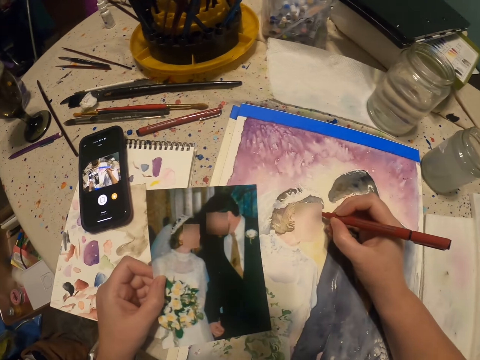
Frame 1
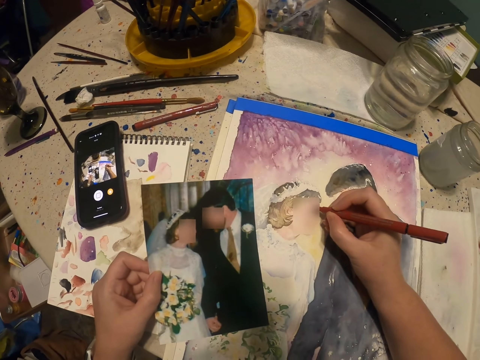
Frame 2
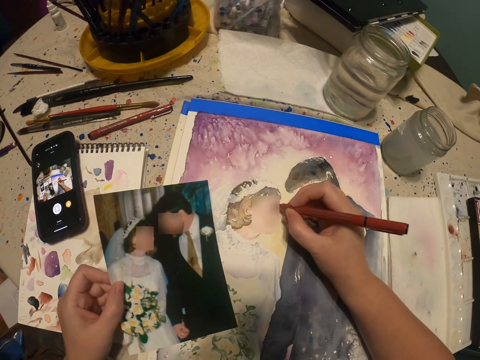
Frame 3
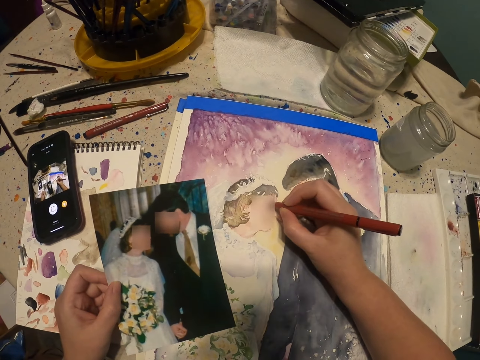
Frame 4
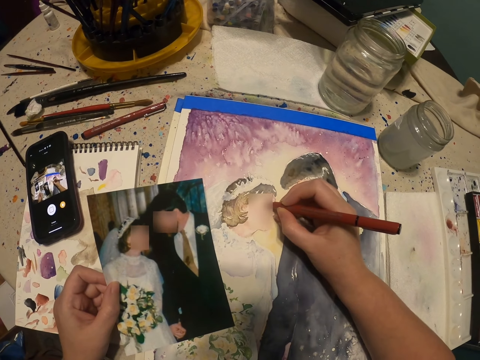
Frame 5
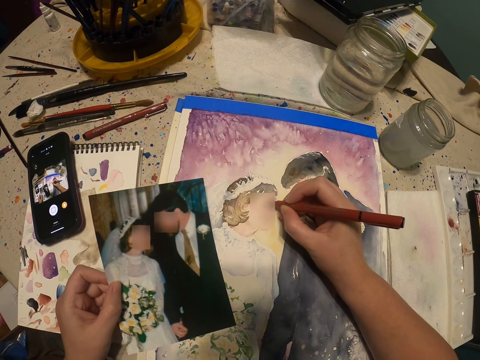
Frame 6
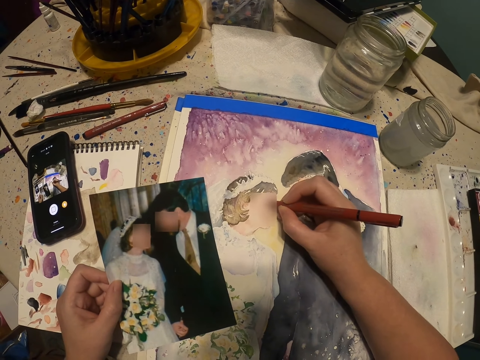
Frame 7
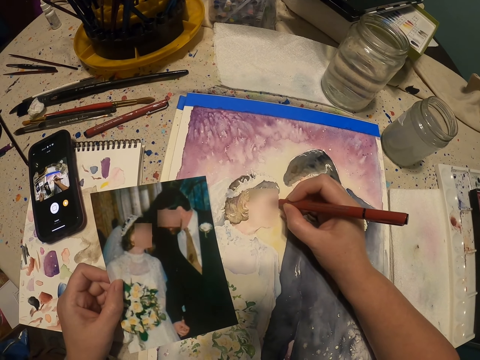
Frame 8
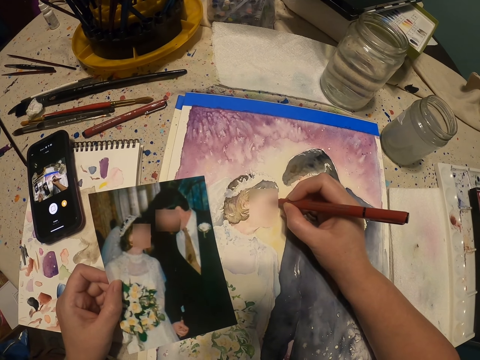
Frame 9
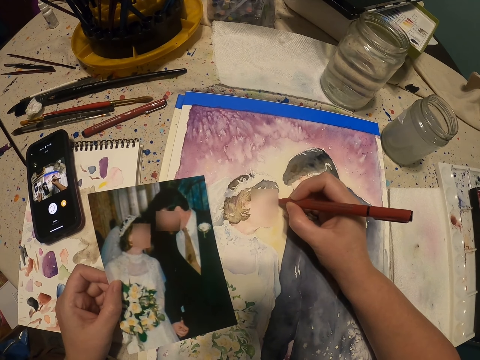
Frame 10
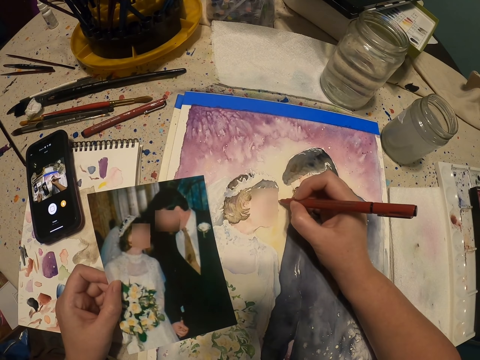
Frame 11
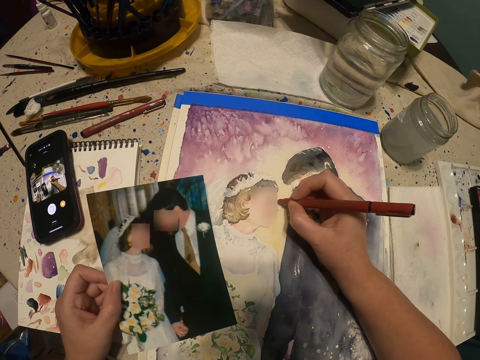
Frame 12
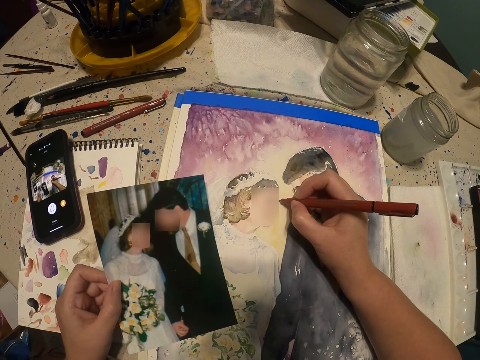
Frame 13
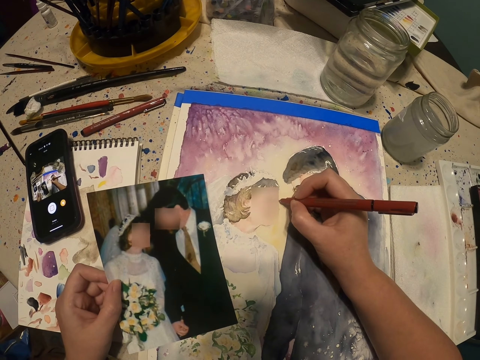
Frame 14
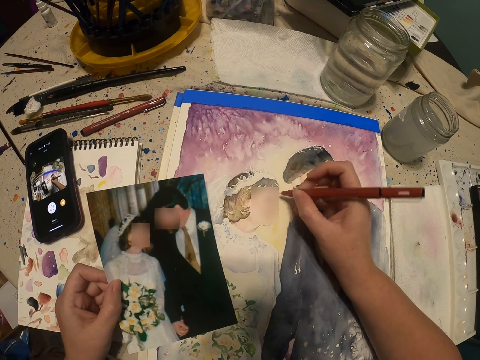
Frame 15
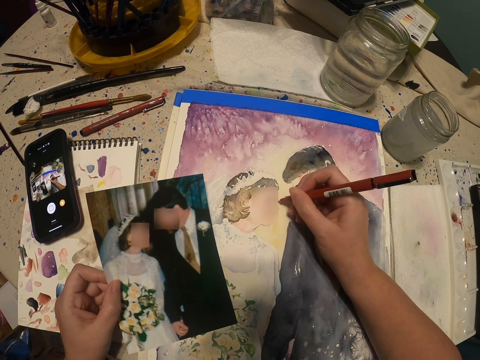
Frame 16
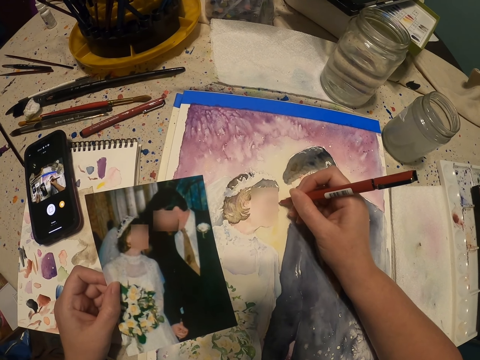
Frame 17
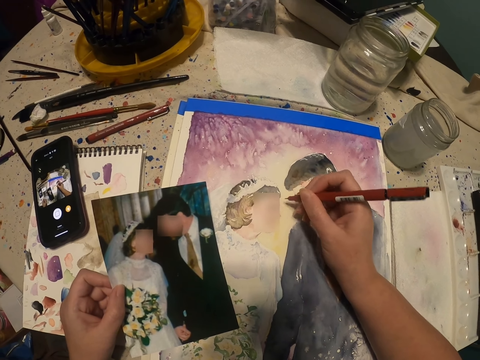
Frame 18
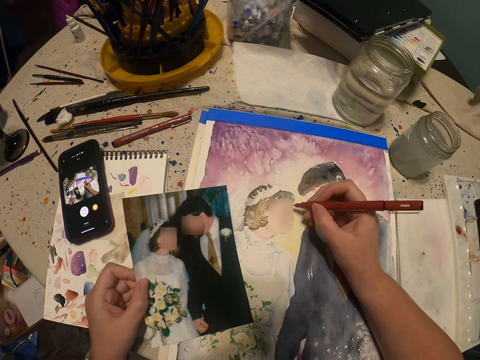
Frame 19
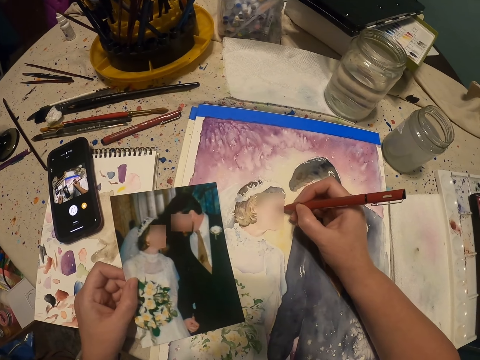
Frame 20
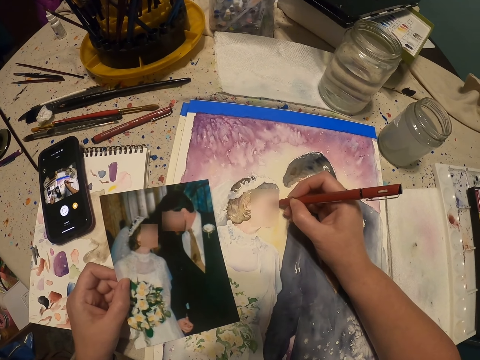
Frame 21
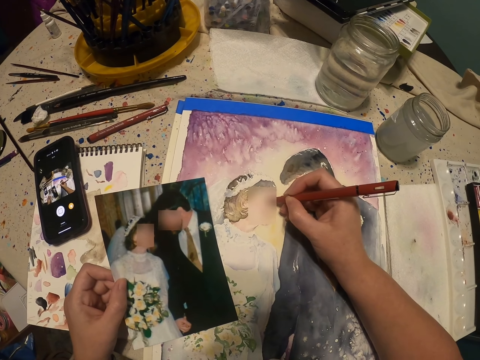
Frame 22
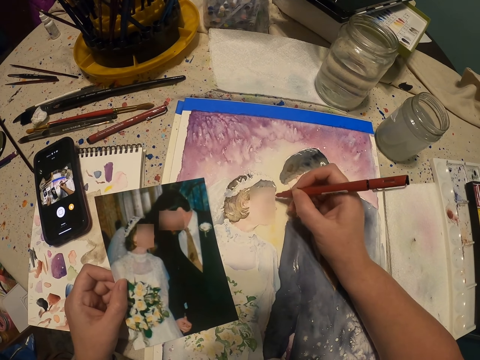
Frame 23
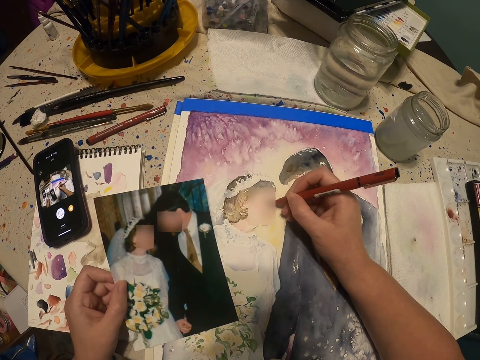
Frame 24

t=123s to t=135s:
The camera wearer paints the decoration. They draw the art.

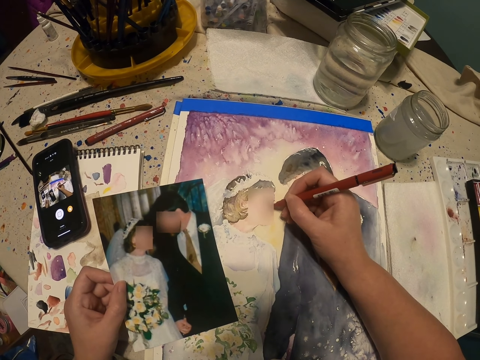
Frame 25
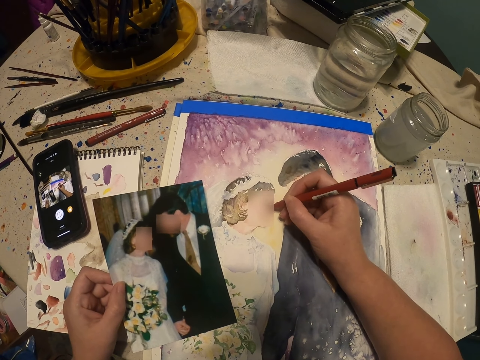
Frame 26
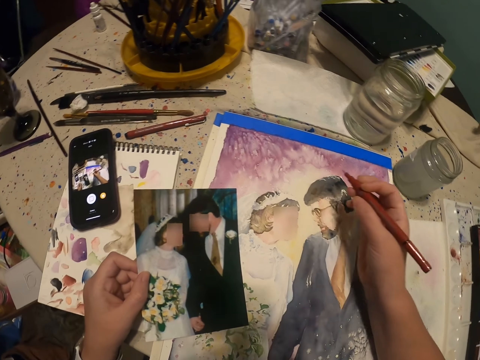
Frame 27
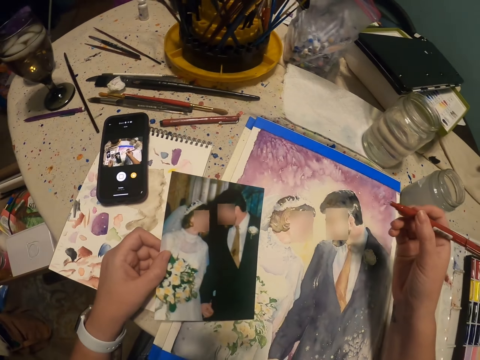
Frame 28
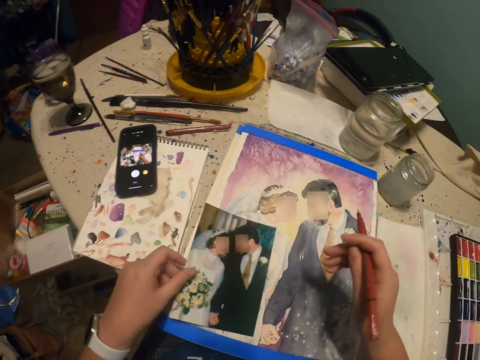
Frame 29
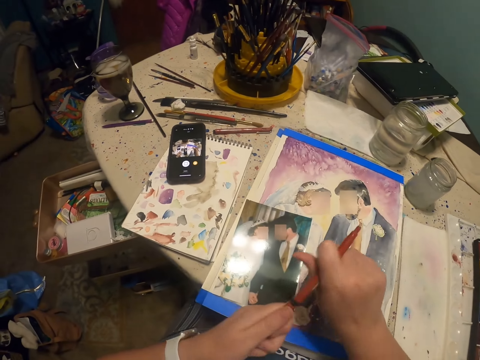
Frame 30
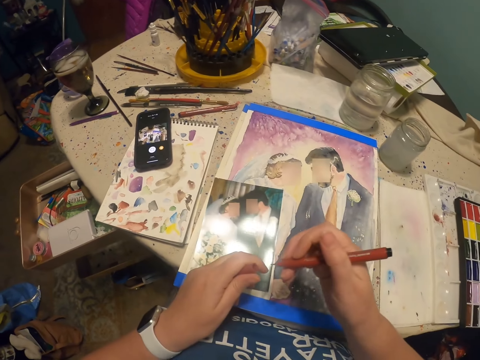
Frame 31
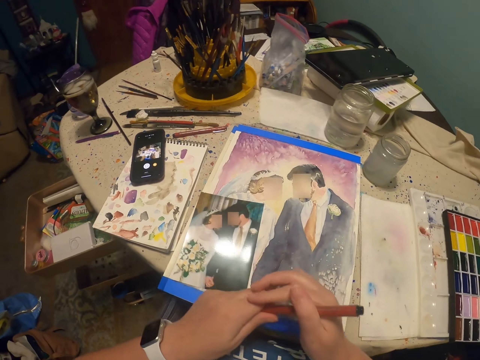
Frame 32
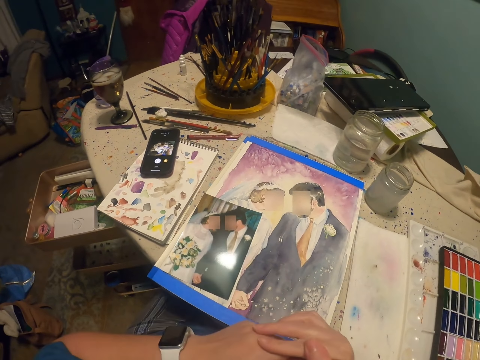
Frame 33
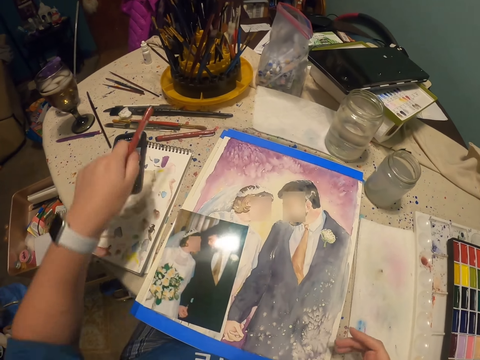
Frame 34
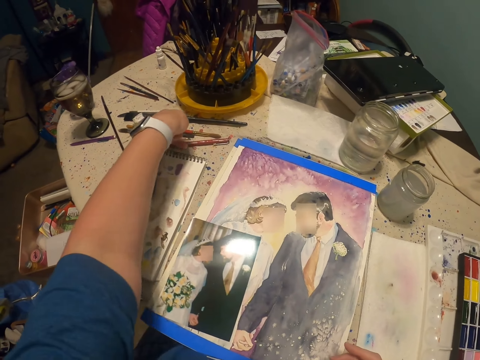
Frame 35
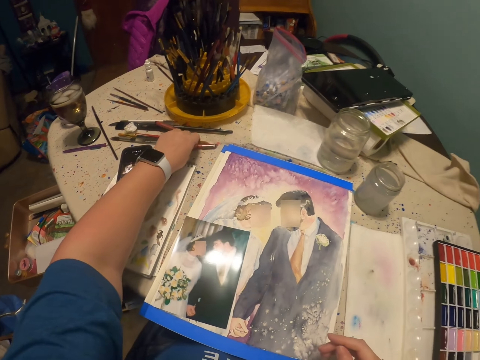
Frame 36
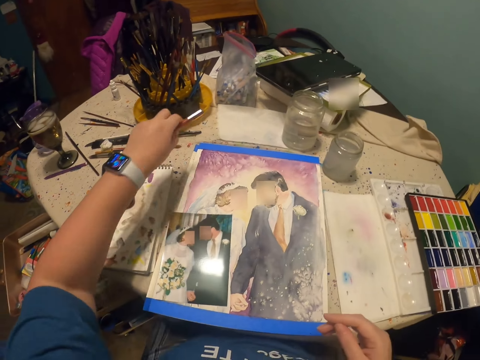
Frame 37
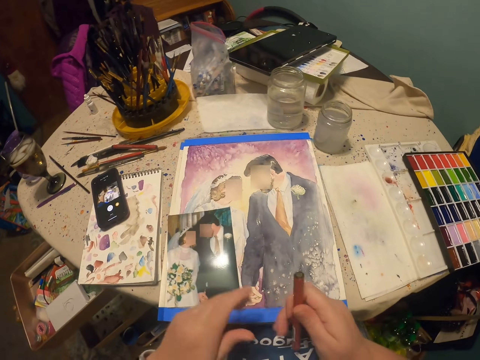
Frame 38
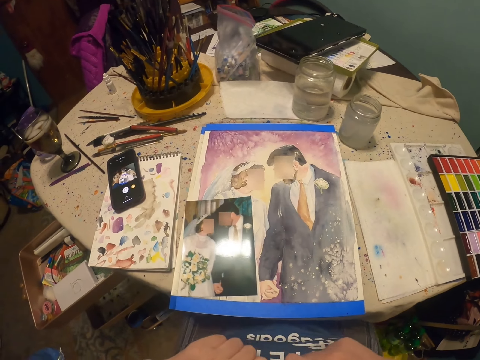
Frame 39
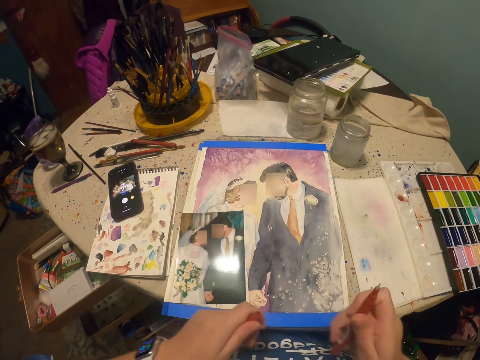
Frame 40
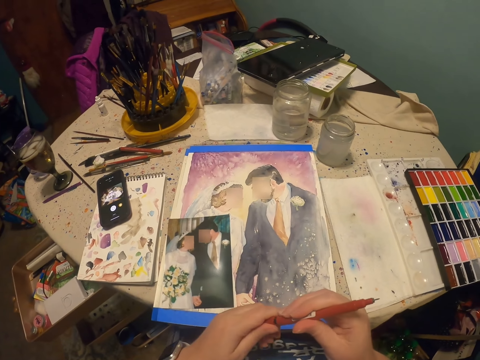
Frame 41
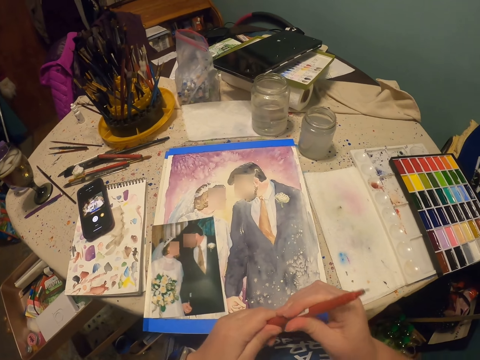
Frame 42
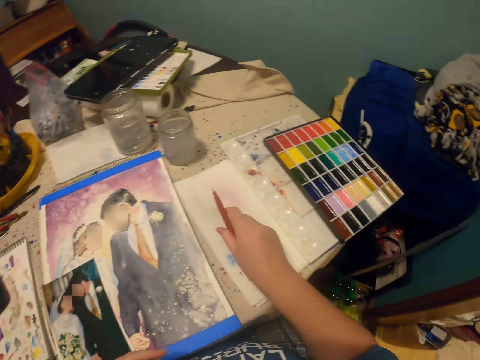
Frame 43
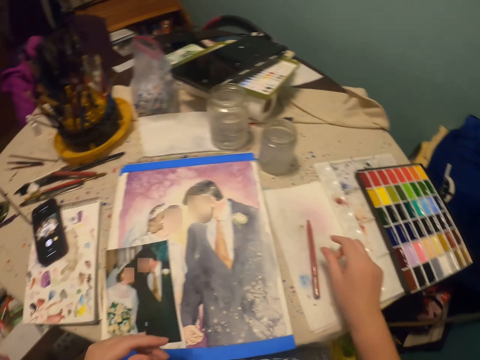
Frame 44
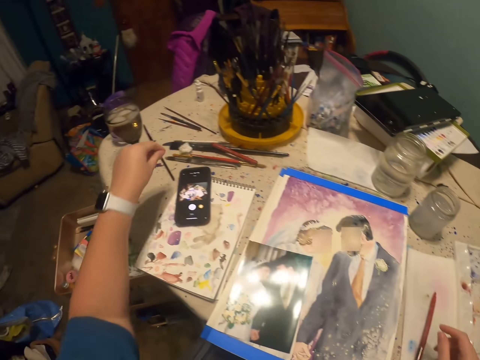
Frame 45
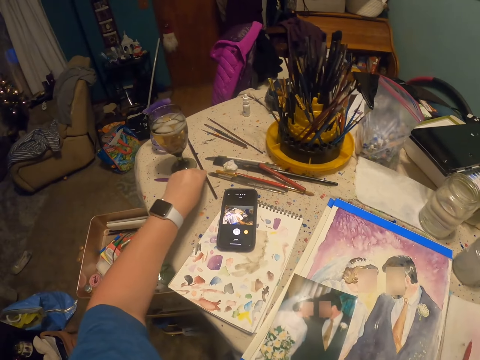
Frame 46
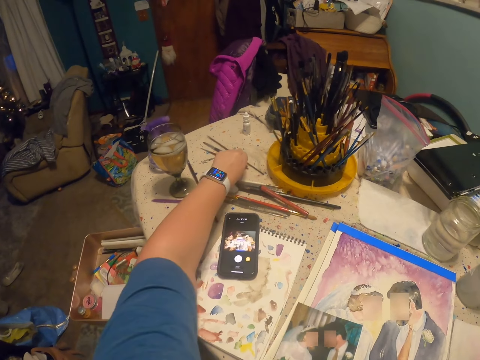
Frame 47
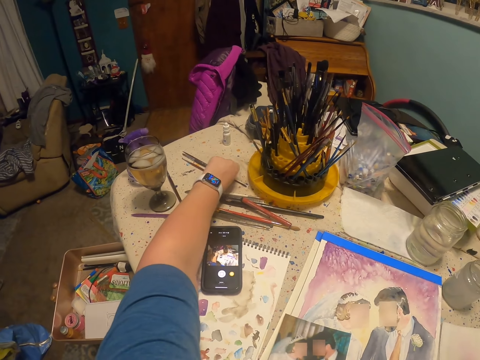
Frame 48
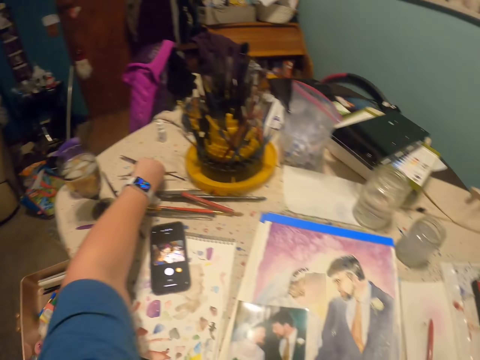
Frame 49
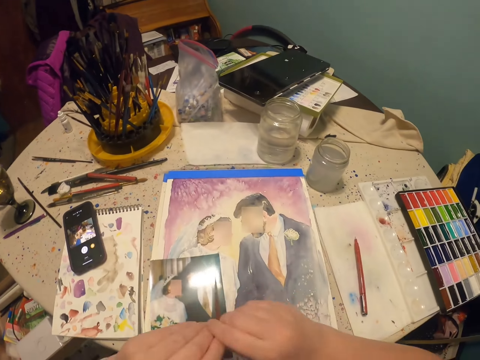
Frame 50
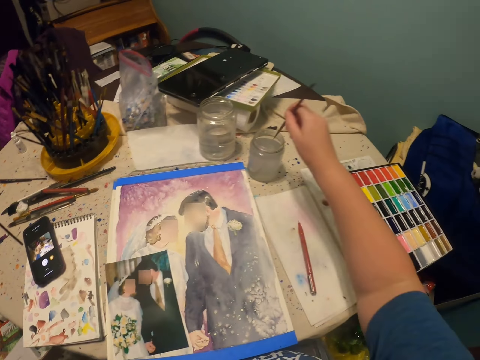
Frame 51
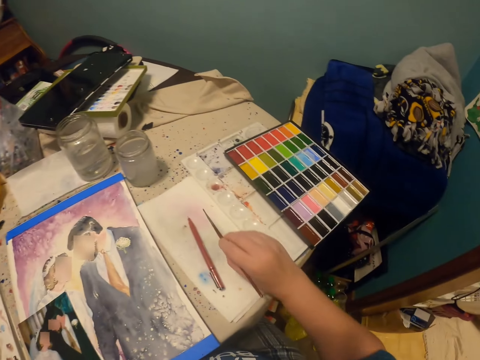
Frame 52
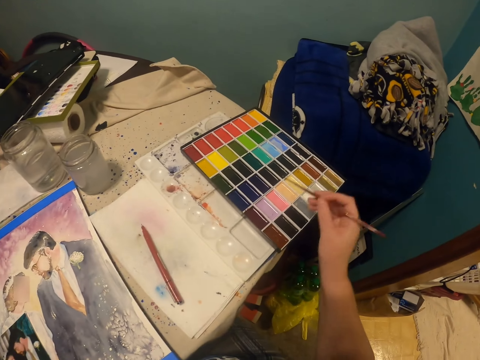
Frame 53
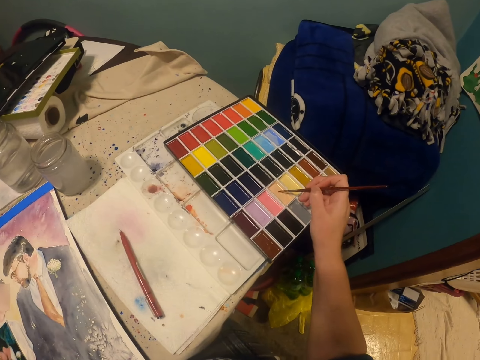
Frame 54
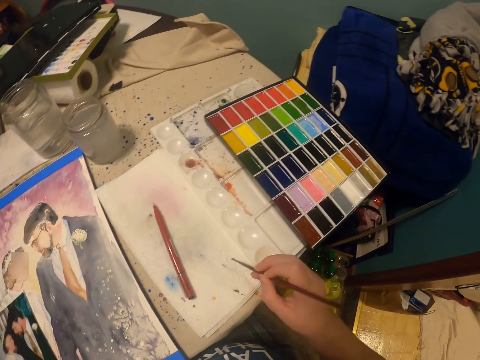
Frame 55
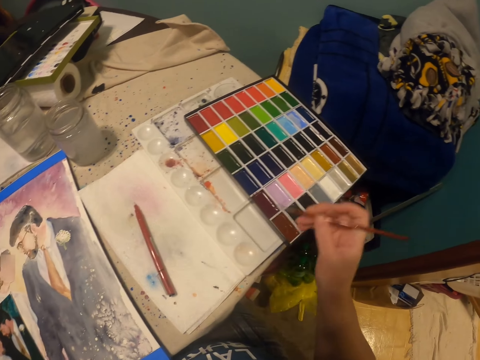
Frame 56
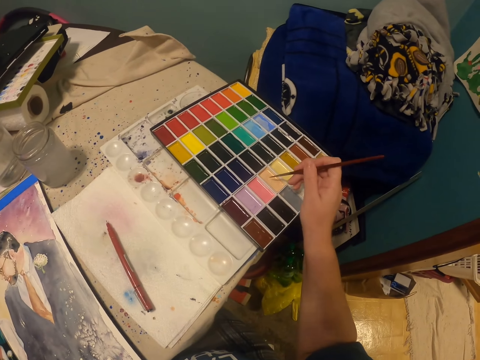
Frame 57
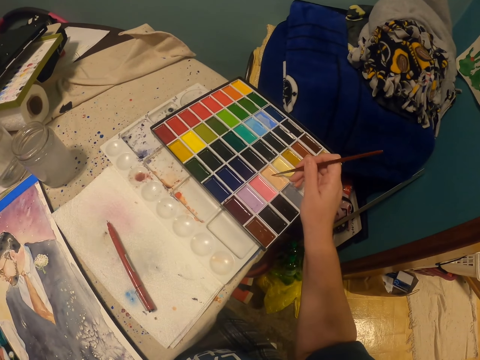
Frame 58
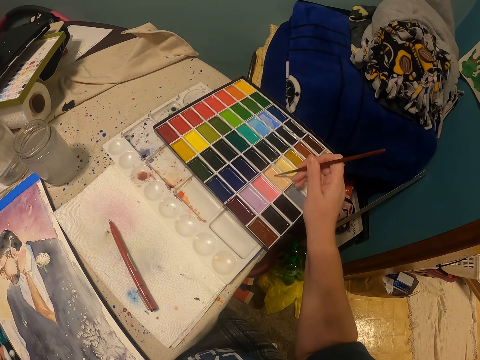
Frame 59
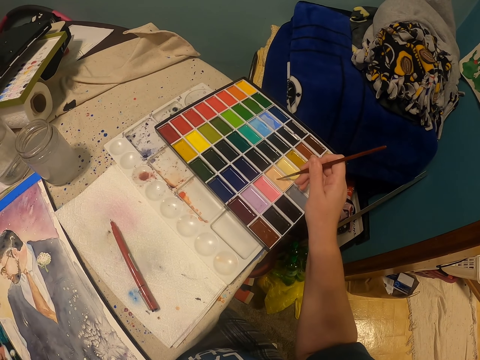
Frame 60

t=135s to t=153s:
The camera wearer holds the paint pen. They put the photo down. They remove the pen's lid with the left hand. They close the pen brush. They put the pen on the table. They pick another pen. They open the pen's lid. They put the lid on the rear end of the lid. They put the pen brush on the paper. They place the pen on the table. They pick the paint brush or brush pen. They hold the paint brush. They dip the brush pen in the art liquid glass. They put the brush pen on the paint box. They apply the paint on the brush. They paint on the rough draft. They put the brush pen on the paint box.
